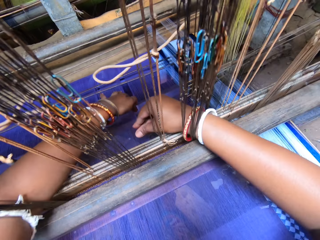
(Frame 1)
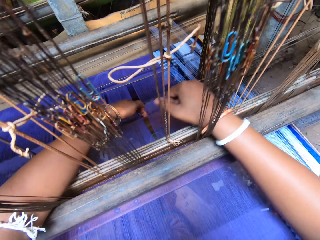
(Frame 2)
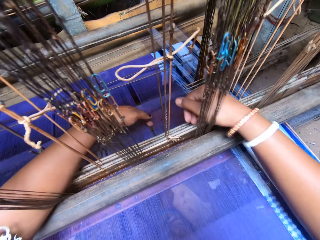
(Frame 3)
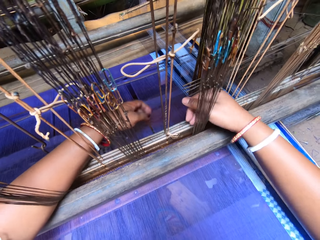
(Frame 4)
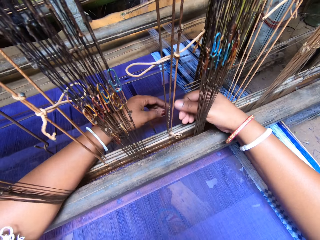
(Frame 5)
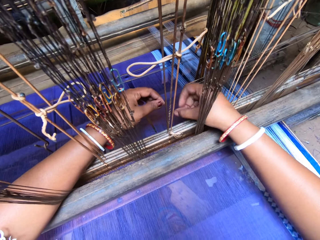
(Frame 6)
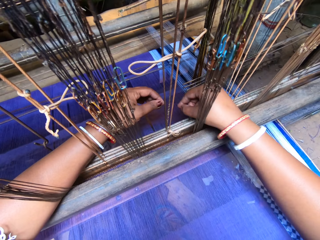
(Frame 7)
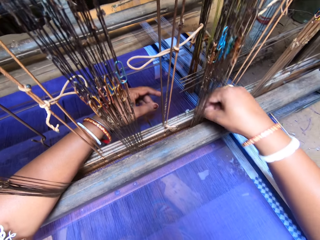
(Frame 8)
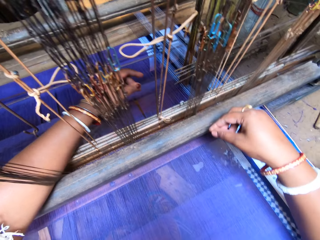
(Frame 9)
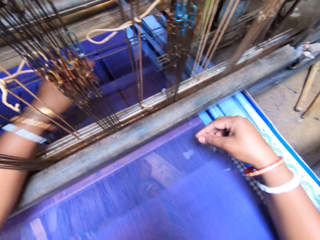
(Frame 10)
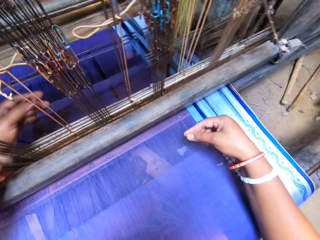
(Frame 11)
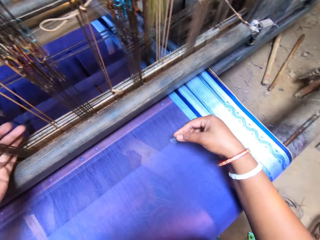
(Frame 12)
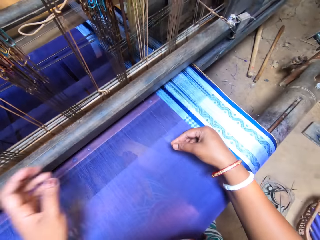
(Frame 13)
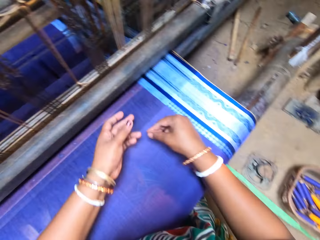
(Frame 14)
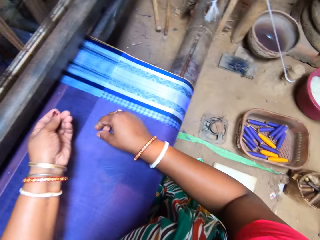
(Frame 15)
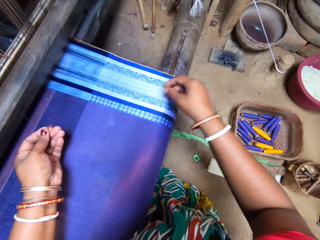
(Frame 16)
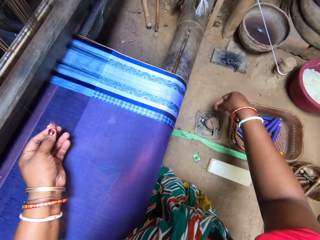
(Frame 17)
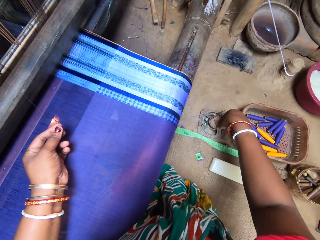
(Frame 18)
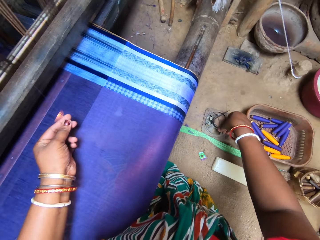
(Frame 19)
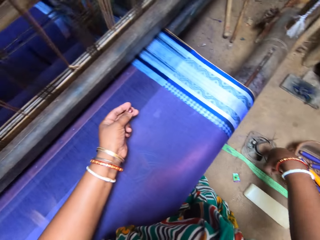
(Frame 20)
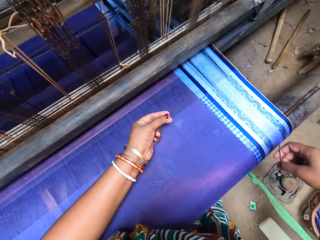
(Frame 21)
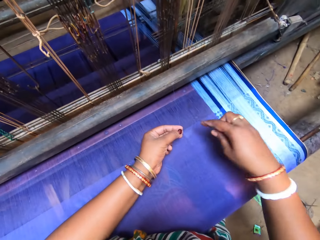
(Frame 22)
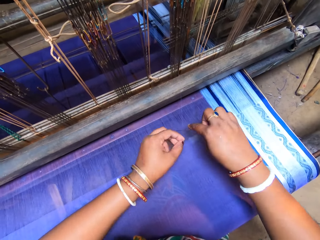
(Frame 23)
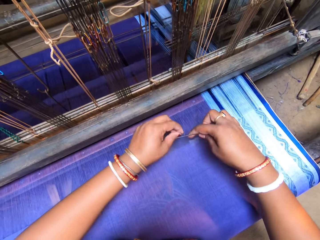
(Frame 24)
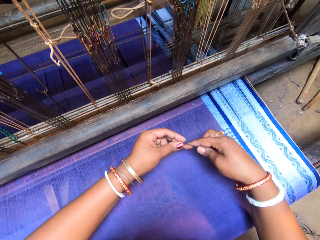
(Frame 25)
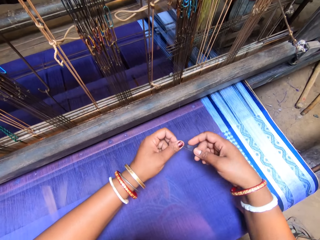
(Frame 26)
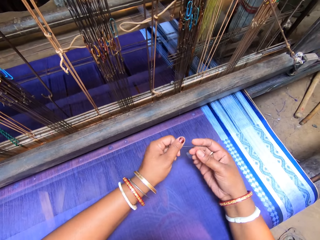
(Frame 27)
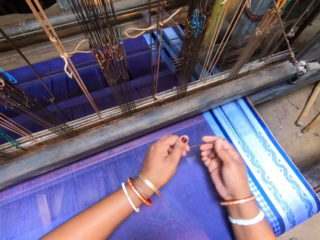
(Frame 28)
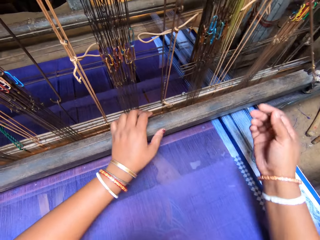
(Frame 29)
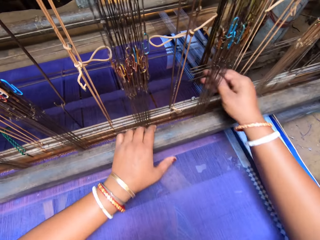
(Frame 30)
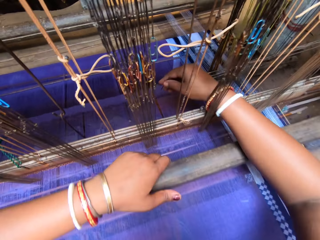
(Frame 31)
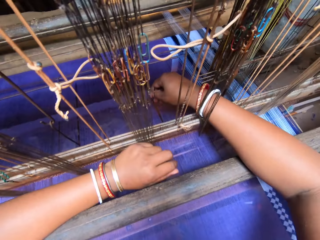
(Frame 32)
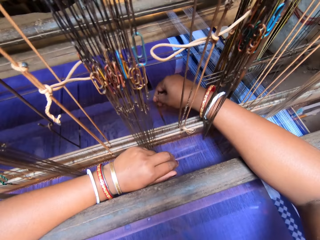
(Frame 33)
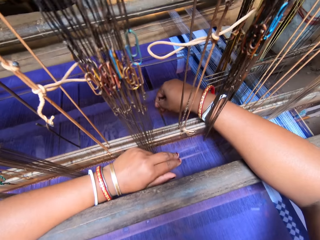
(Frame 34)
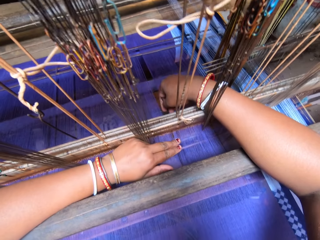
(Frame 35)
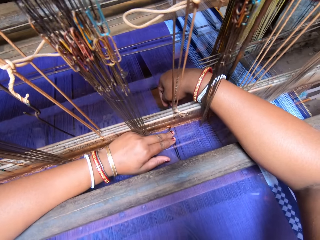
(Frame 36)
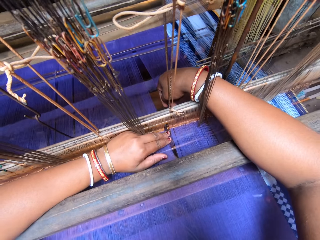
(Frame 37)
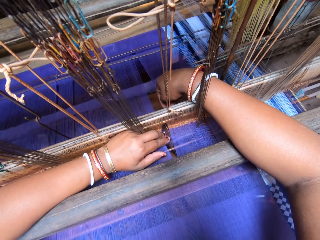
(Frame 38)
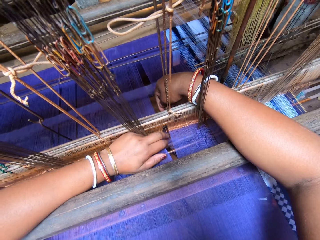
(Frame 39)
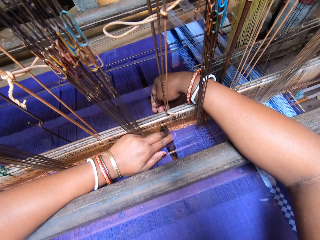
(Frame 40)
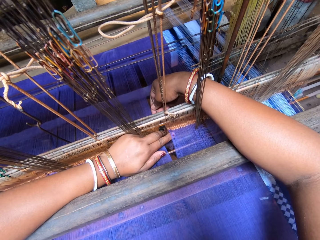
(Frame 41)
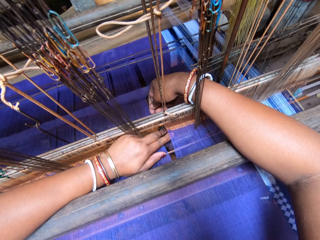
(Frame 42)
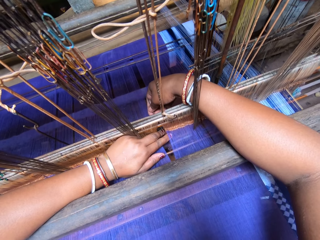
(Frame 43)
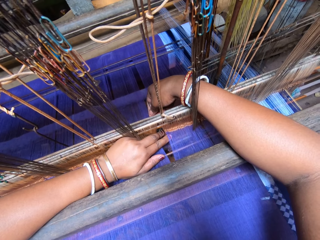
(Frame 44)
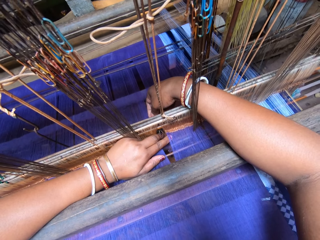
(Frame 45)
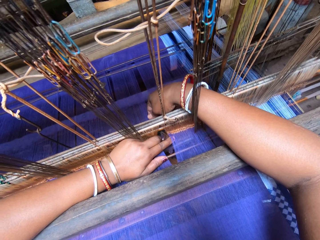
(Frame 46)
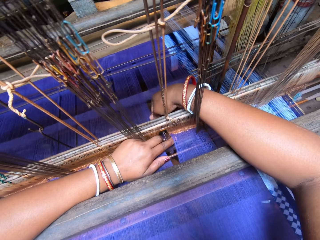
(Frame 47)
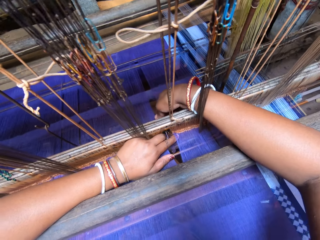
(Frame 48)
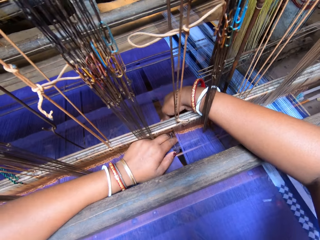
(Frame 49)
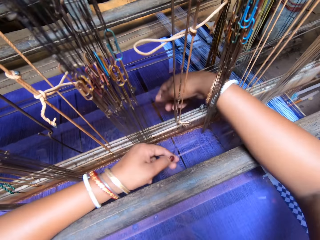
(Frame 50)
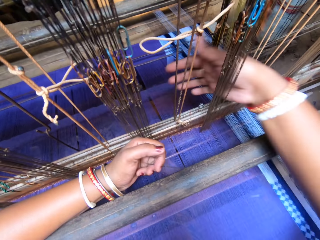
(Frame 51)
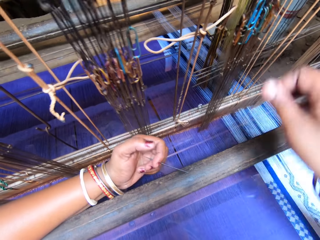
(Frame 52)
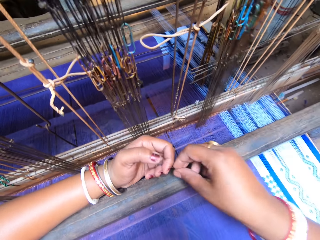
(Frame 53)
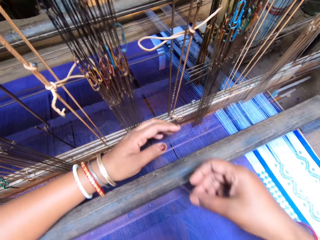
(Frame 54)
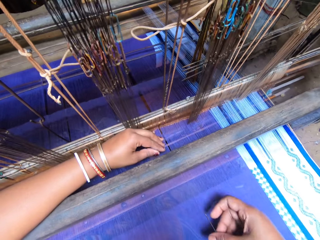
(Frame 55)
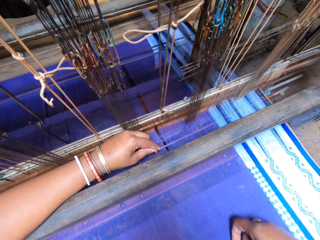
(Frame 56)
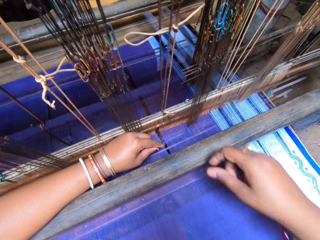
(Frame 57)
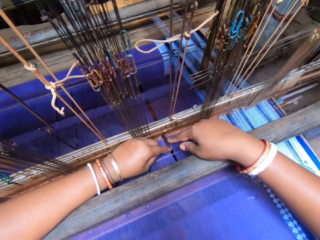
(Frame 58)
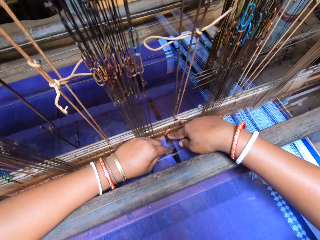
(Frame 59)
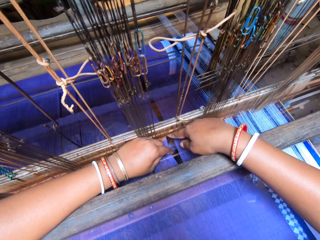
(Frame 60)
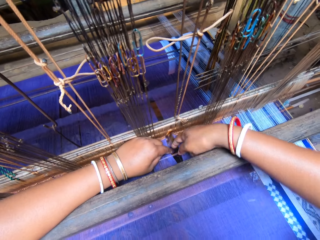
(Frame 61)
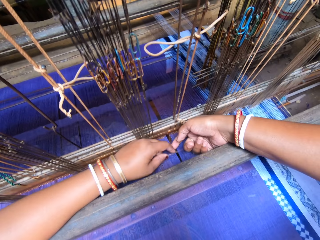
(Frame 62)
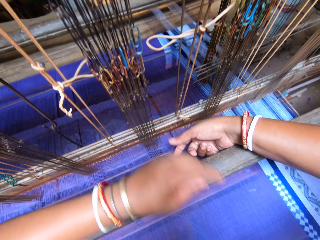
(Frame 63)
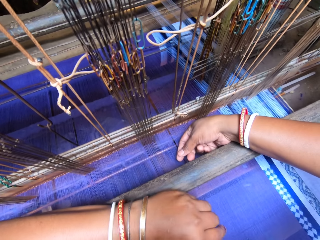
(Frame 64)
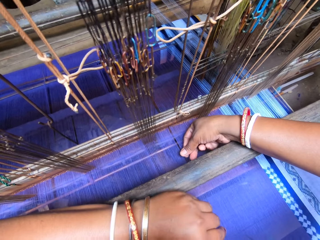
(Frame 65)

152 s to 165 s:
The camera wearer pulls the string. She holds a weaving yarn with her right hand. She passes the weaving yarn from her right hand to her left hand. She picks up a pin from a magnet with her right hand. She ties the weaving yarn round the pin with both hands. She separates the weaving yarn with the pin in her right hand. She passes the pin from her right hand to her left hand. She passes the pin from her left hand to her right hand. She places the pin in her right hand on the fabric. She separates the weaving yarn with both hands.

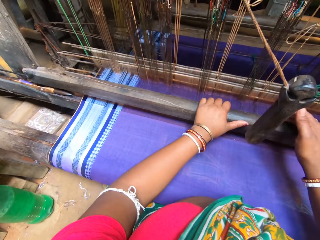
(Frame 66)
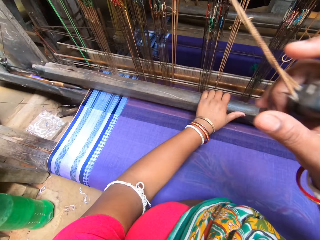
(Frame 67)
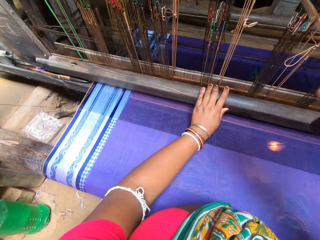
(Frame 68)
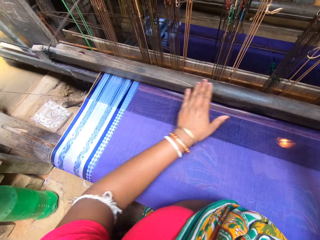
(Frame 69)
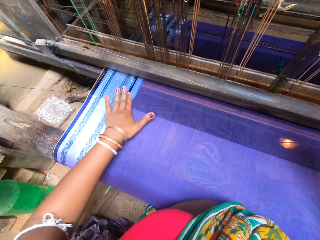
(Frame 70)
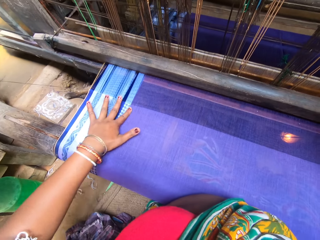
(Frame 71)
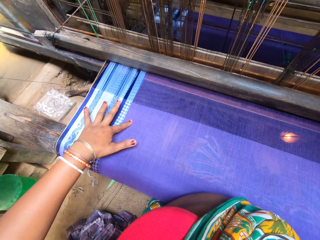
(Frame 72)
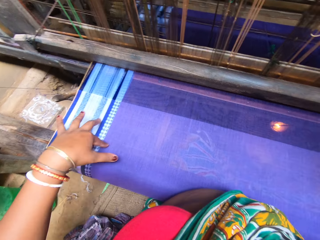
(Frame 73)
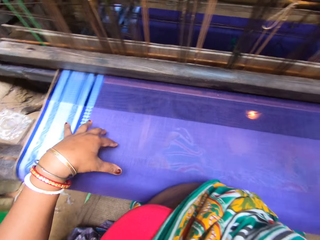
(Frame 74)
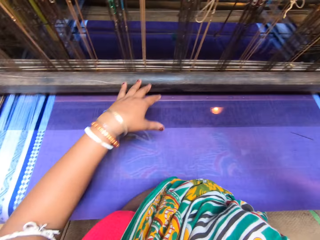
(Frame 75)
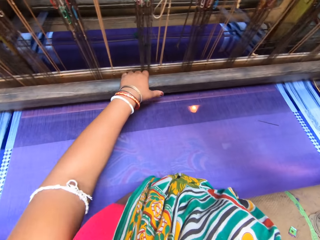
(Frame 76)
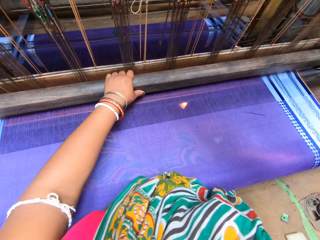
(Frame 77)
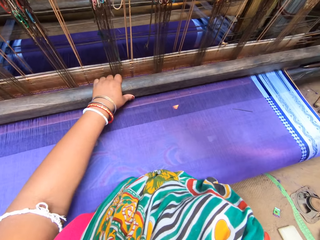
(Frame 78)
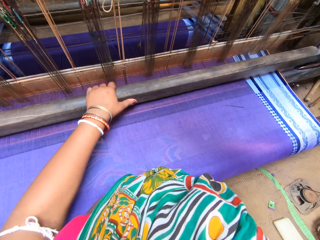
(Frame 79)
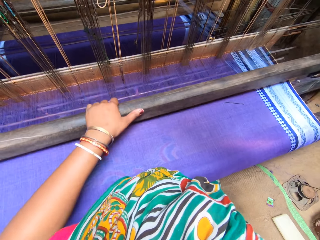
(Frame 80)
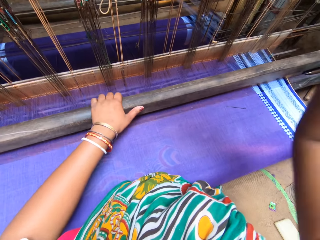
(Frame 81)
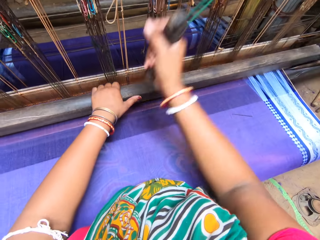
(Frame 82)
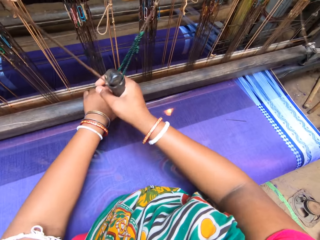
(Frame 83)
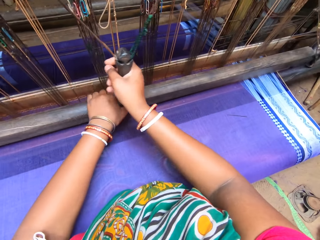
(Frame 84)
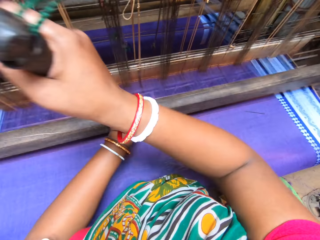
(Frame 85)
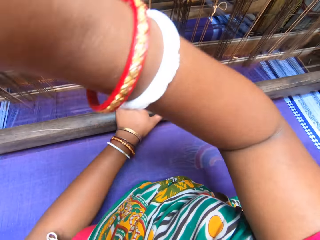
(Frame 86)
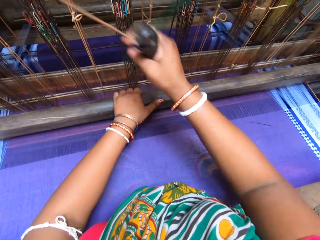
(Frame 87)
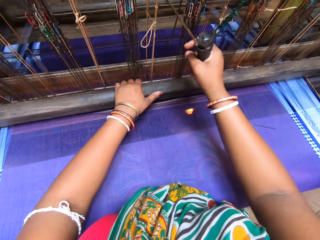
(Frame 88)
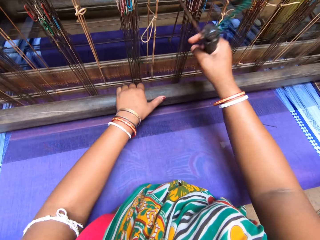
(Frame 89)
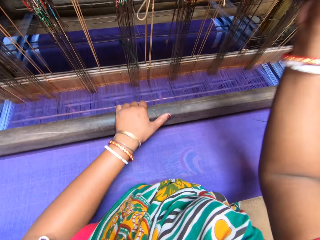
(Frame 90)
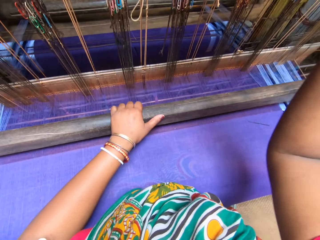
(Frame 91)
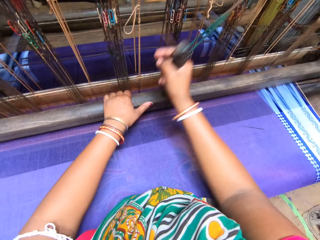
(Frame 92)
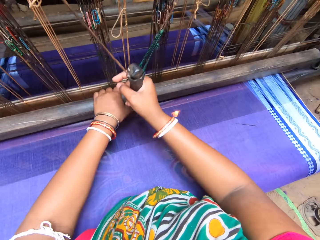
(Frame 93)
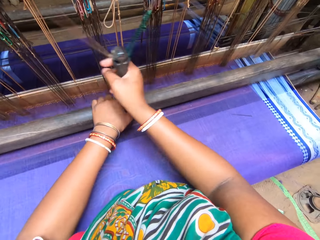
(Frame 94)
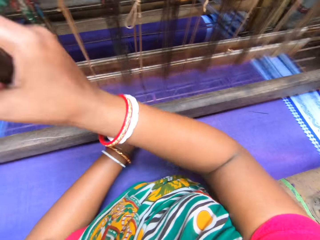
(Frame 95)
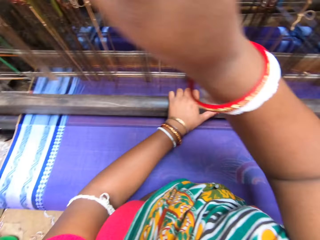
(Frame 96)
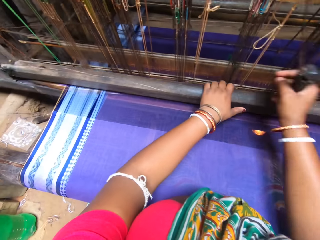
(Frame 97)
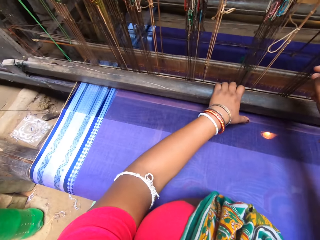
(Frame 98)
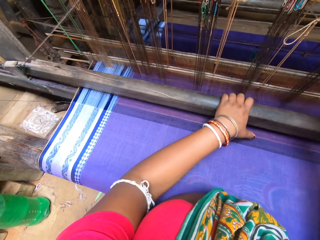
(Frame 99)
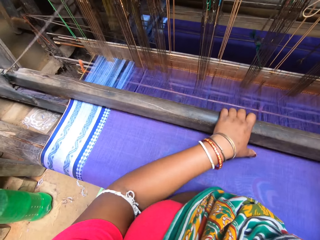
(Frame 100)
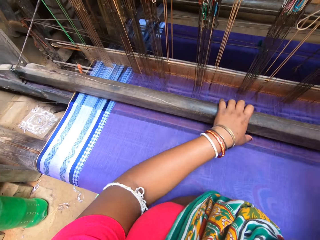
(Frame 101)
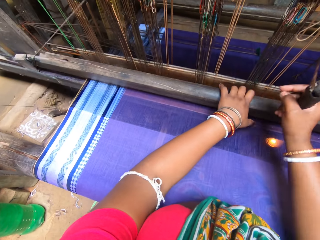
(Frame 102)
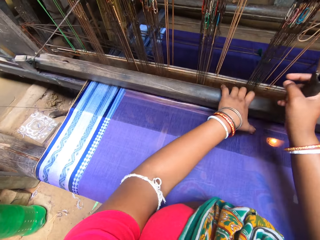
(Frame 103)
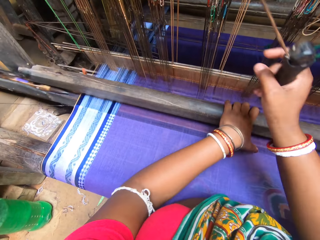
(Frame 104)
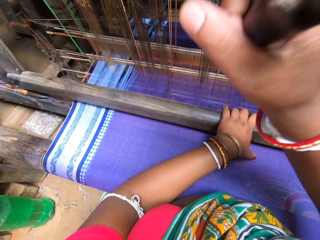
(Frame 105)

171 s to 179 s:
The camera wearer sews. They weave the weaving yarn with the hand loom with both hands.
